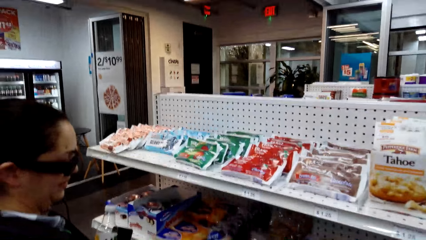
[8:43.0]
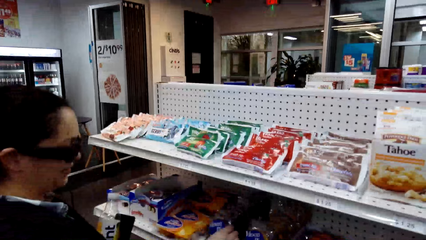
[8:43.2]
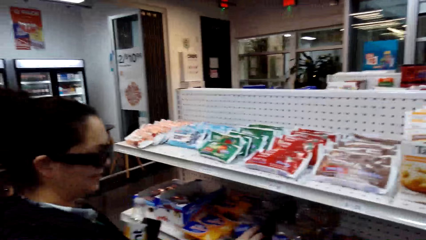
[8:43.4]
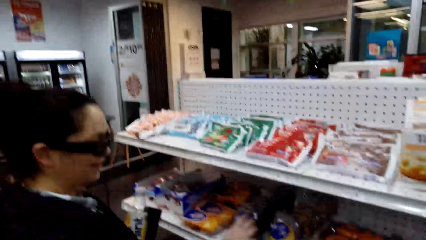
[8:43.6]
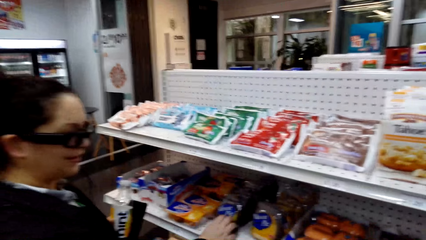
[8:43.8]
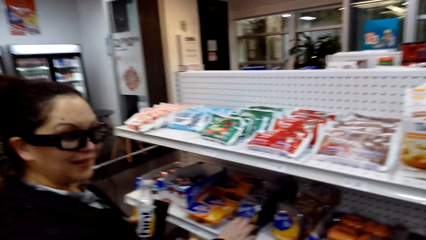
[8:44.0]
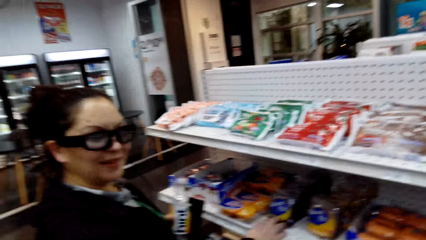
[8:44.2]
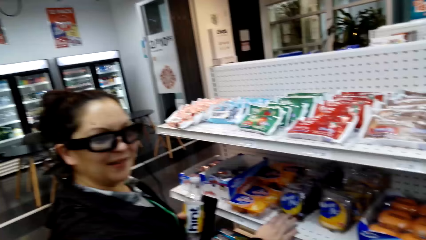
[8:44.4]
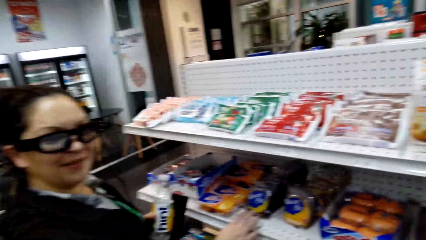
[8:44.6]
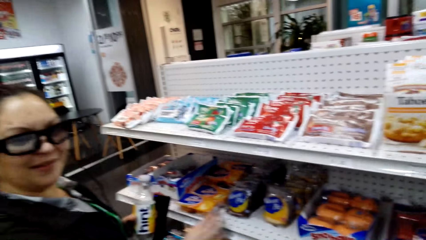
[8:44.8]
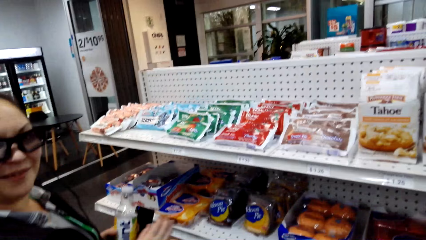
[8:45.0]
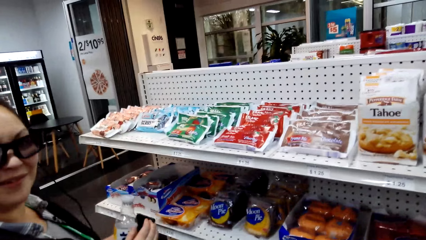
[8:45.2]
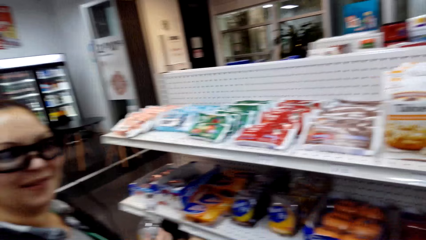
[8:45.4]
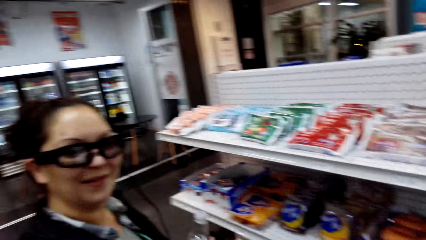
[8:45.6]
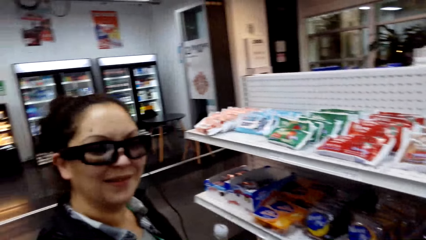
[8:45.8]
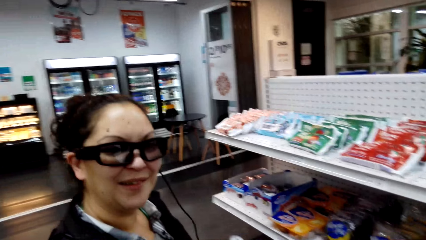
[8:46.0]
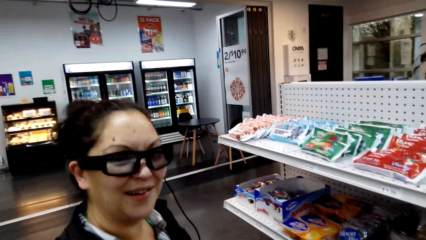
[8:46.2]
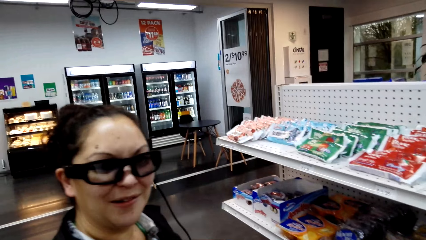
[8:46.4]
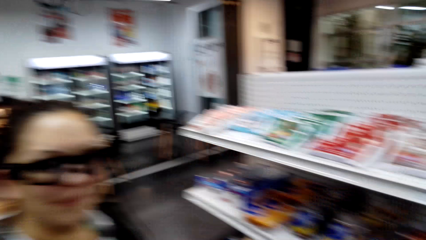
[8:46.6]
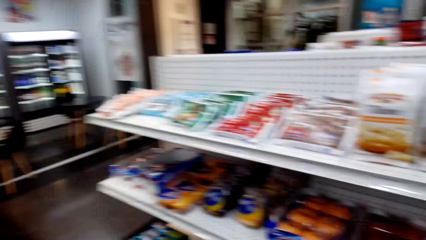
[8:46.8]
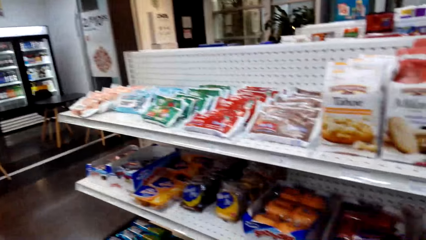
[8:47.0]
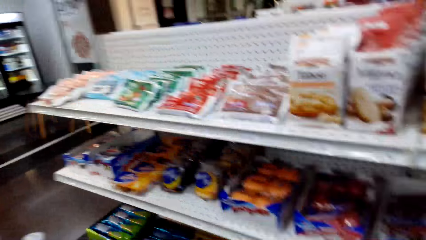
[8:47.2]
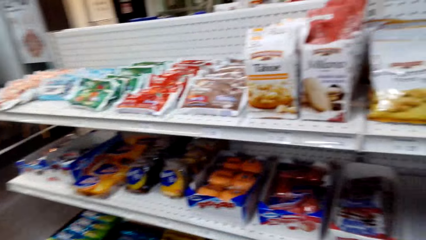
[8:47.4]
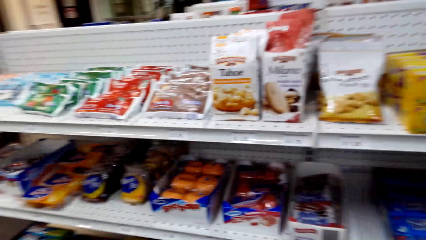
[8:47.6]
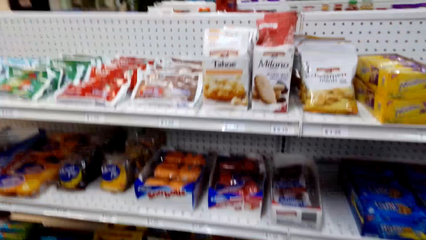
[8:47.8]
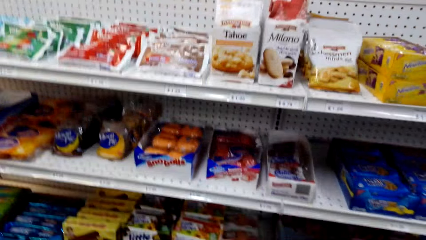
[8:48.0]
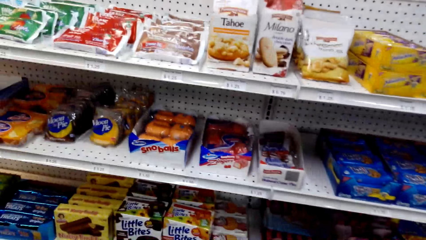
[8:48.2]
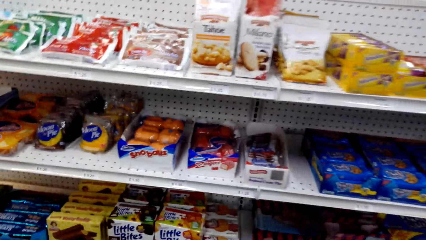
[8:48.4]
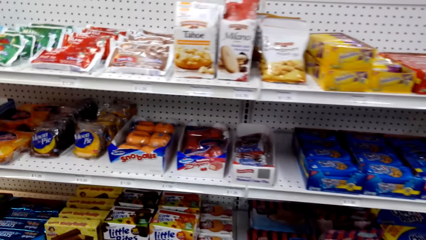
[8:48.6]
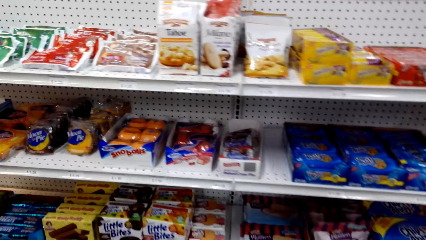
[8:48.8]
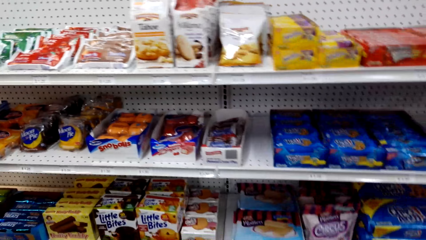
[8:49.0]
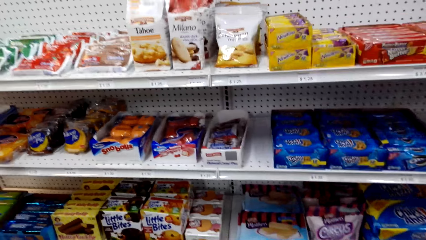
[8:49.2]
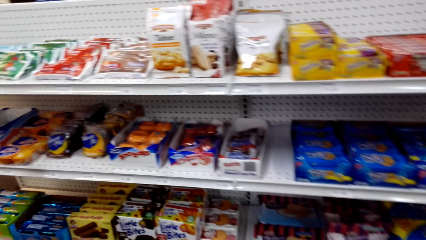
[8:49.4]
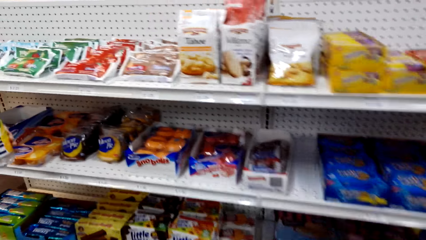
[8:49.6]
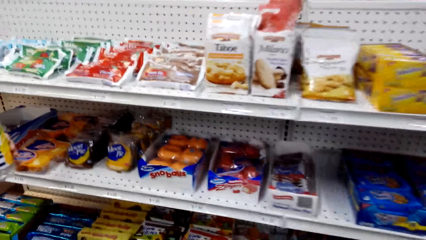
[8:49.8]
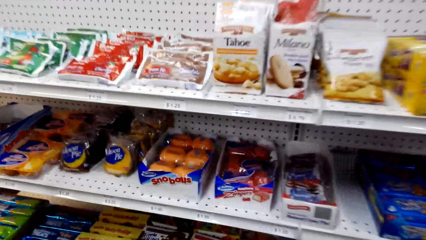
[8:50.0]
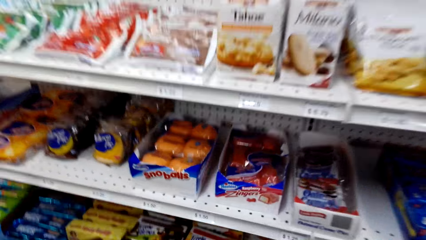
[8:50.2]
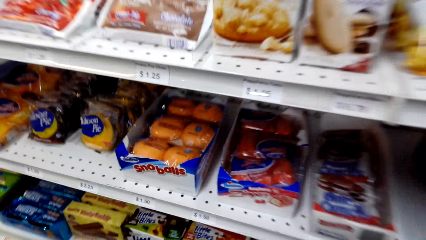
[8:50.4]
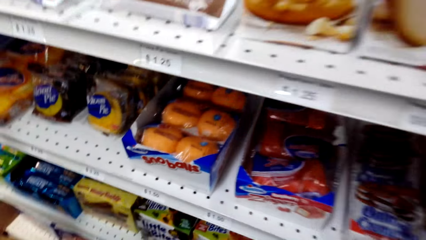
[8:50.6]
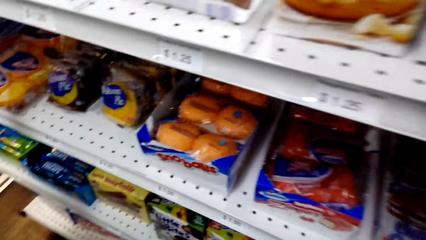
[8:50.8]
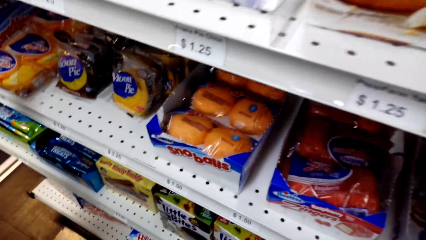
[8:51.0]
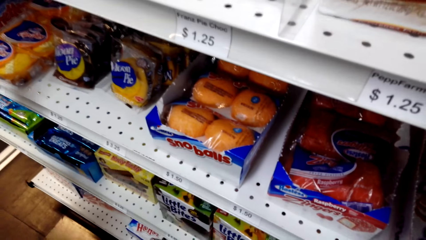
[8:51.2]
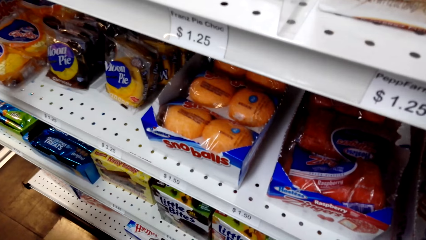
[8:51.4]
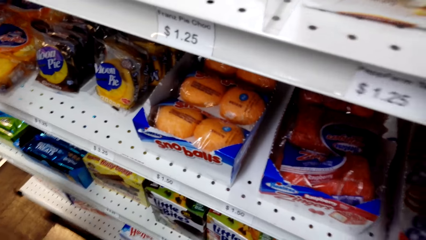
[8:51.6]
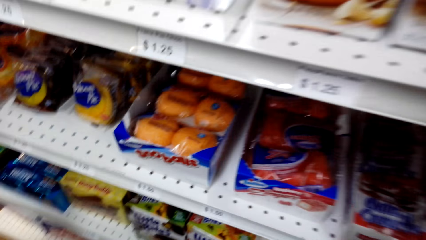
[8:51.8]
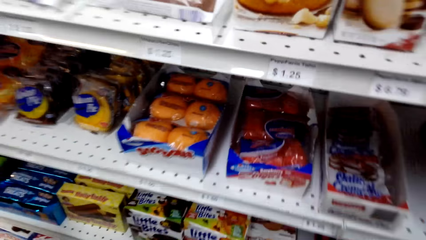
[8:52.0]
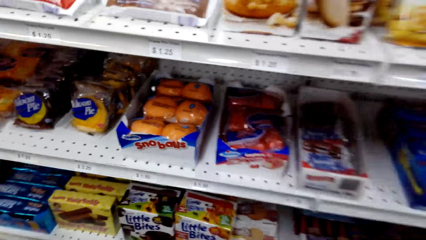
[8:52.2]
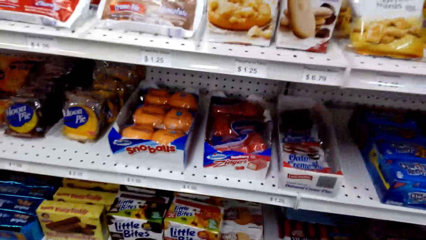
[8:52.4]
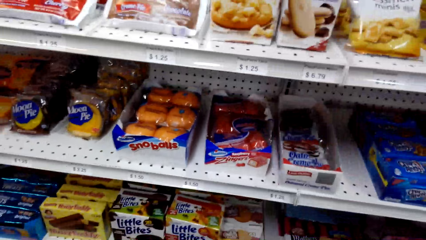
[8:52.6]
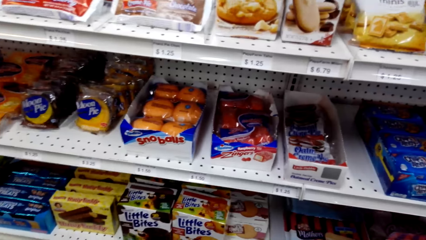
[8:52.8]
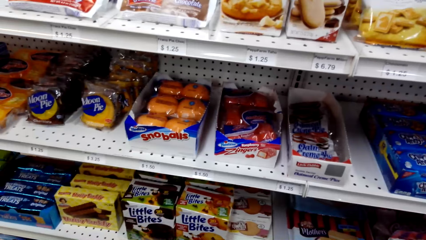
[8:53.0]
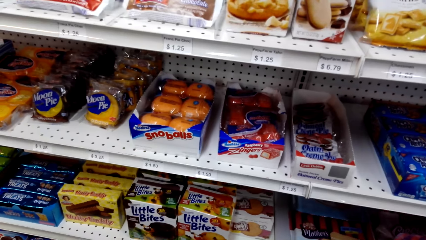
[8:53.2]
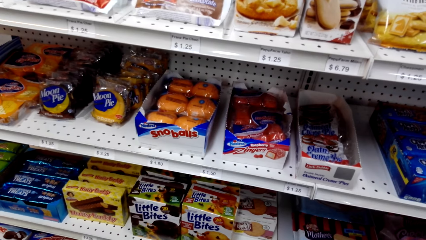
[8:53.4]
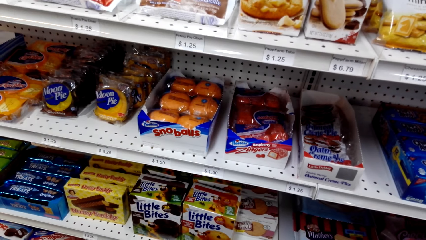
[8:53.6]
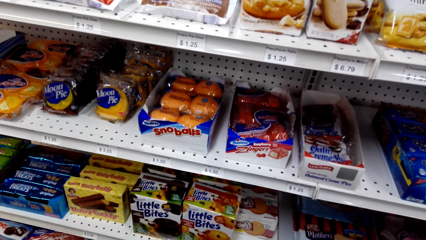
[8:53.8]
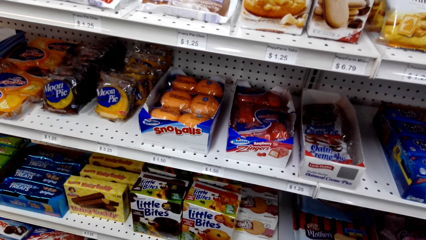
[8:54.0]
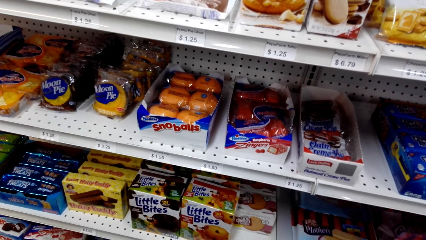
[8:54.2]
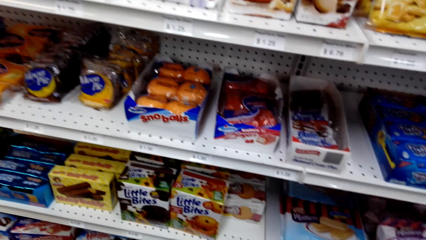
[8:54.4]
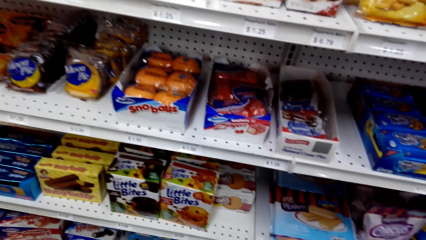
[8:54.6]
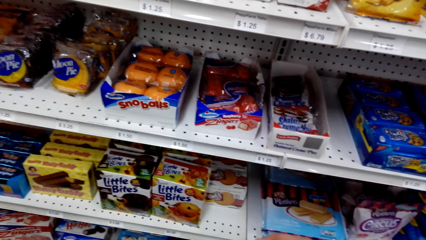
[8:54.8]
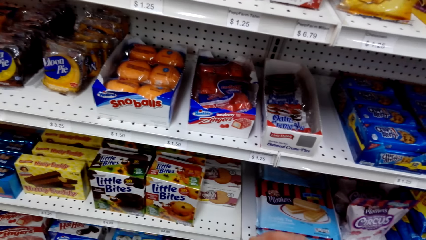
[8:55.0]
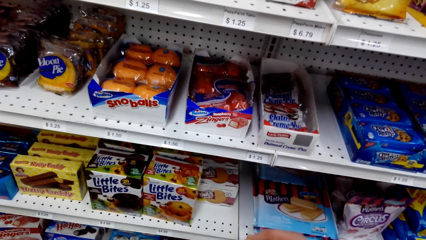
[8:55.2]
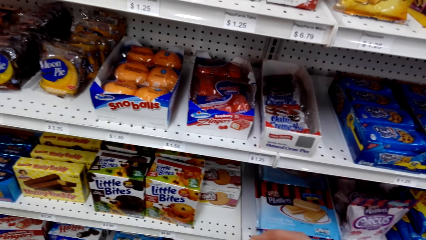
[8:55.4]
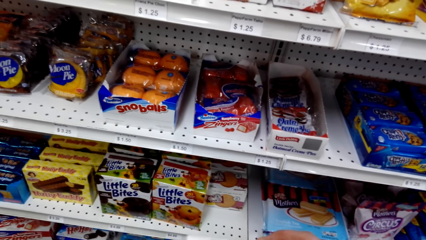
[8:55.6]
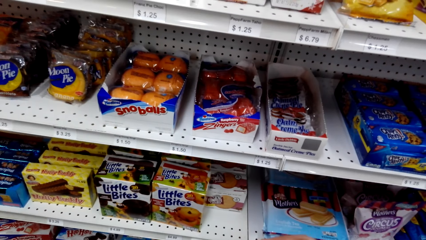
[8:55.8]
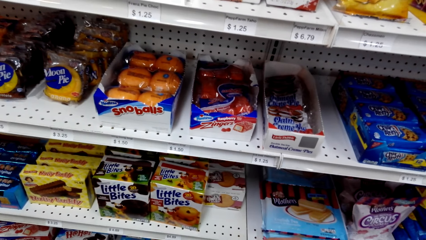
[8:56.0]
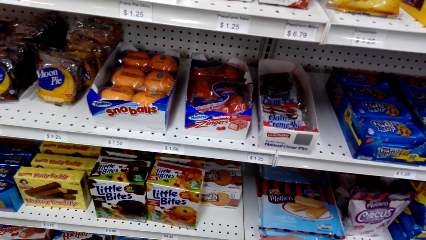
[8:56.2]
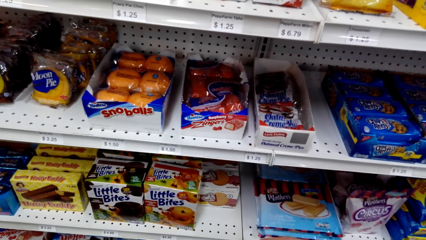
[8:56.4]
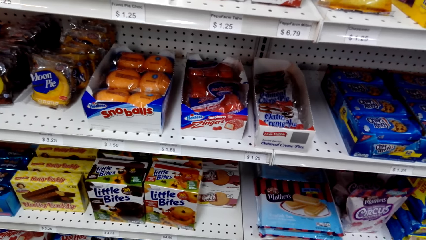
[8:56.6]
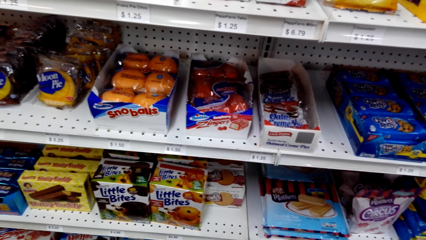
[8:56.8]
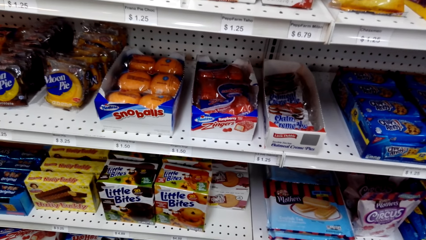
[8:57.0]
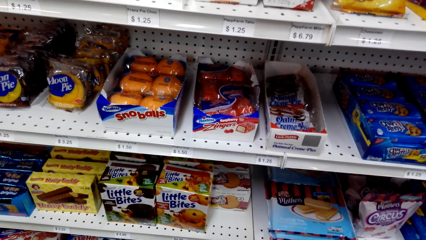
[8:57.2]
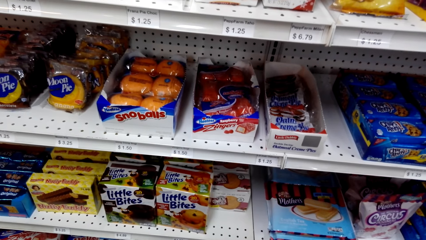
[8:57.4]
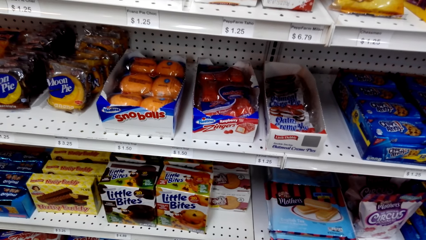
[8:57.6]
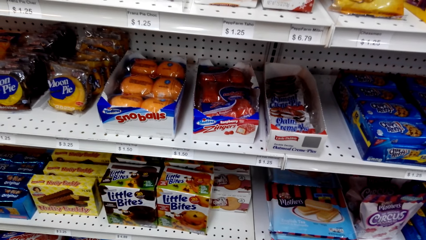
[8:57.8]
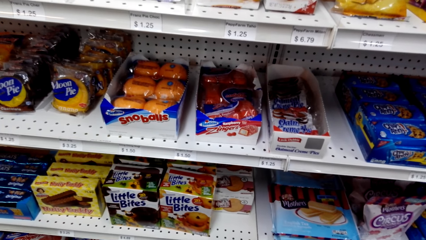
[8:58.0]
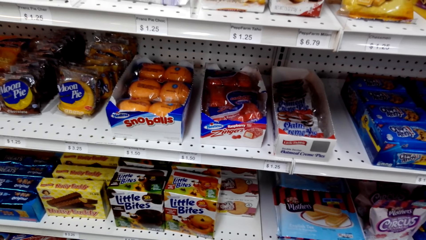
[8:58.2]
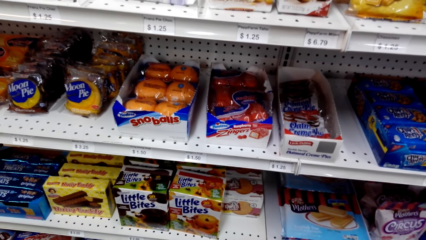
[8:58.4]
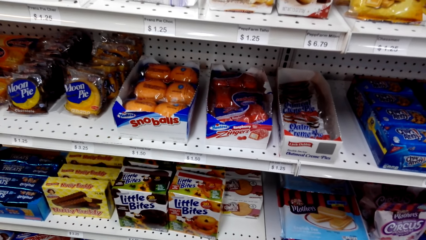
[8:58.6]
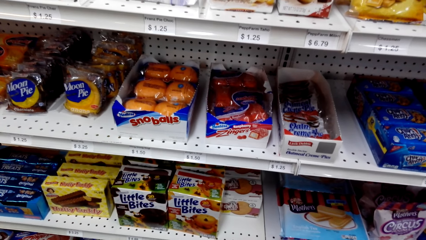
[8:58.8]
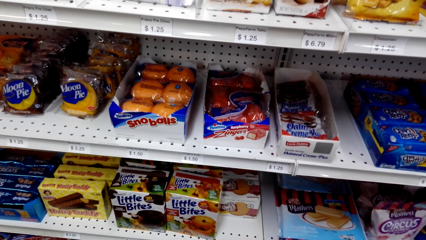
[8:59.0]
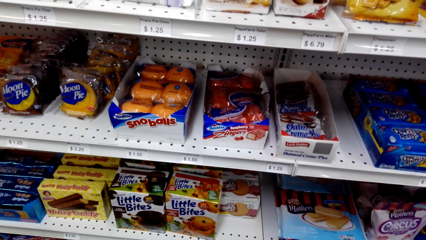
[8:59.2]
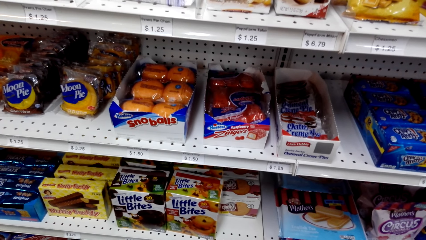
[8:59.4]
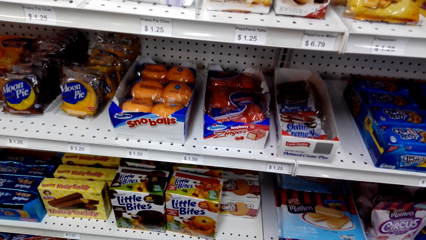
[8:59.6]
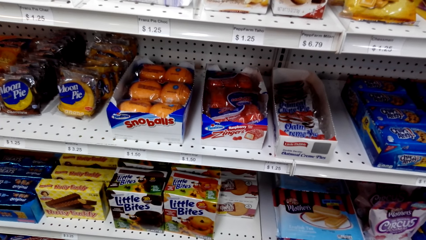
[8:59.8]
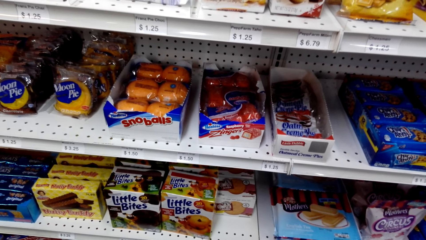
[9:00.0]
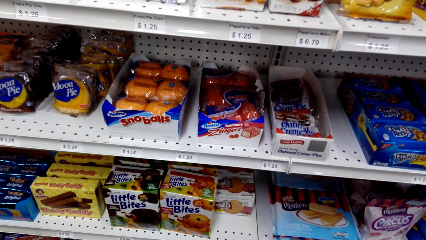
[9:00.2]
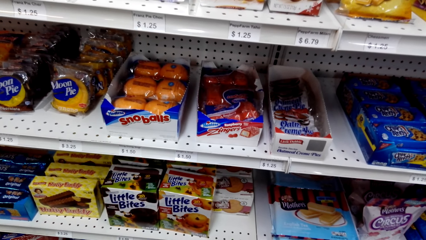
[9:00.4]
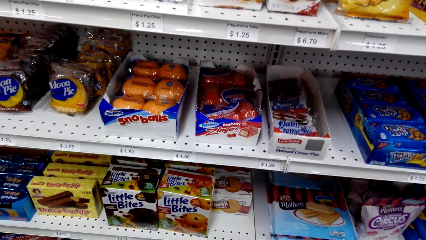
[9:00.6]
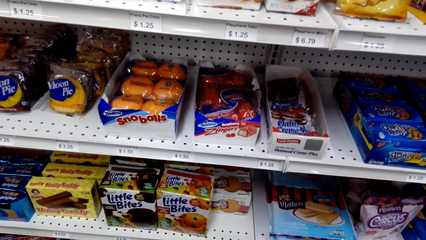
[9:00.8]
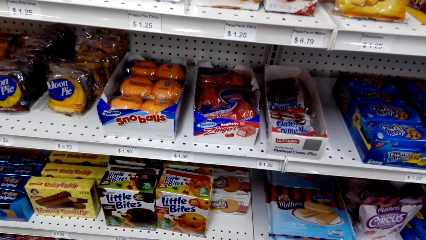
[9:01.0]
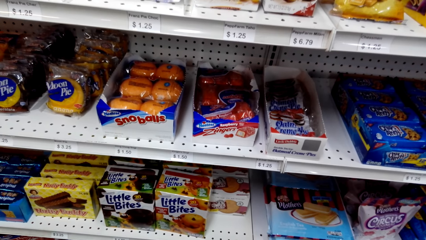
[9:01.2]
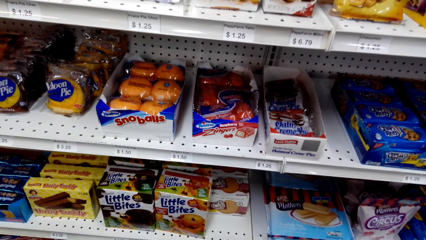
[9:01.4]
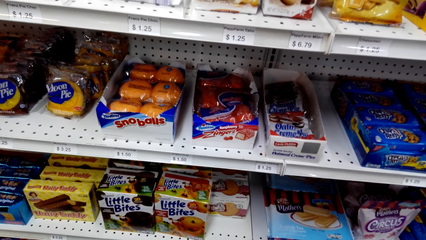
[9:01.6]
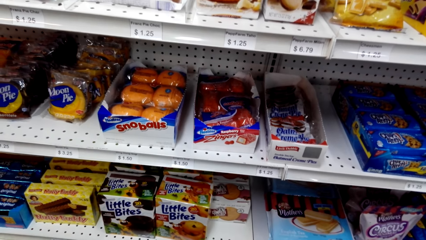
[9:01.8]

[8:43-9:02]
A woman puts the moon pie on the shelf. The camera wearer dialogues with the woman. They look at the shelves.
